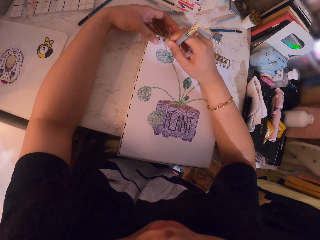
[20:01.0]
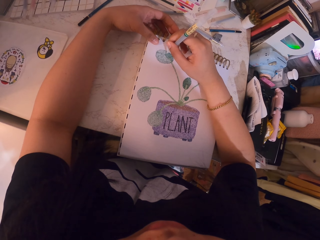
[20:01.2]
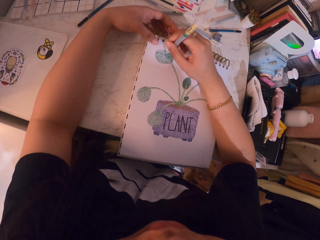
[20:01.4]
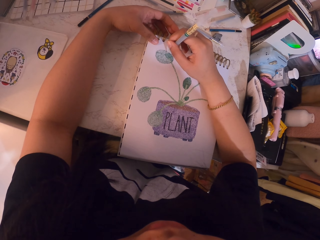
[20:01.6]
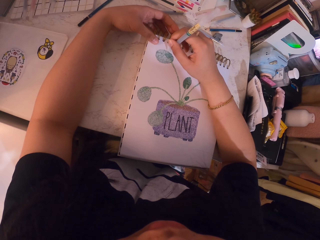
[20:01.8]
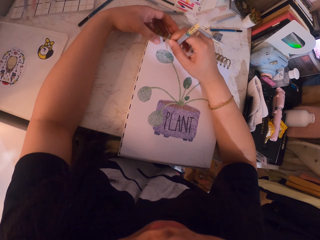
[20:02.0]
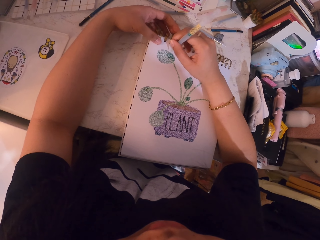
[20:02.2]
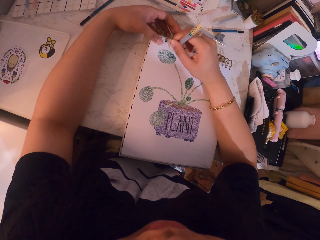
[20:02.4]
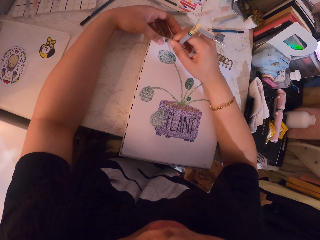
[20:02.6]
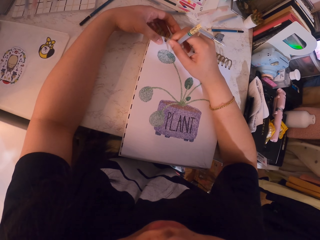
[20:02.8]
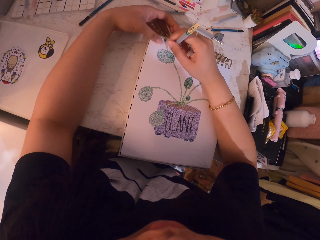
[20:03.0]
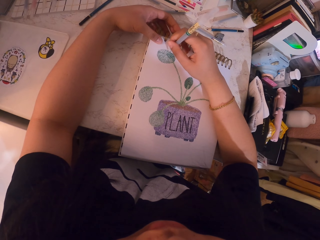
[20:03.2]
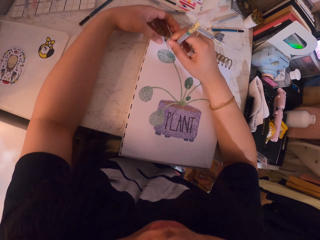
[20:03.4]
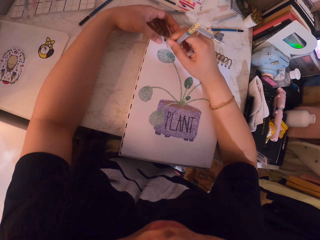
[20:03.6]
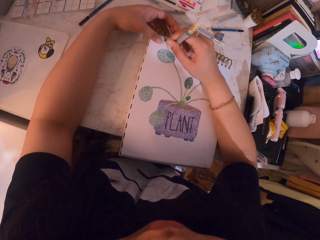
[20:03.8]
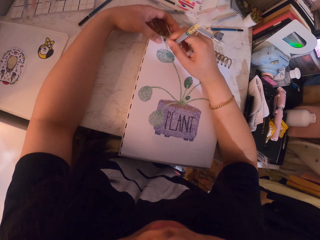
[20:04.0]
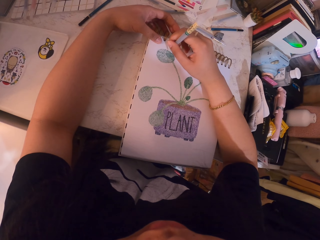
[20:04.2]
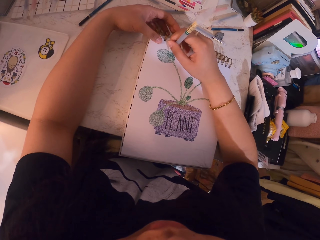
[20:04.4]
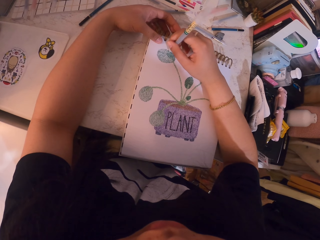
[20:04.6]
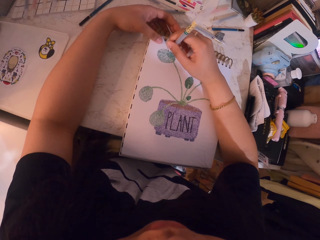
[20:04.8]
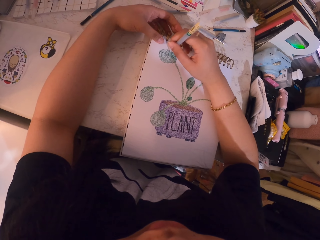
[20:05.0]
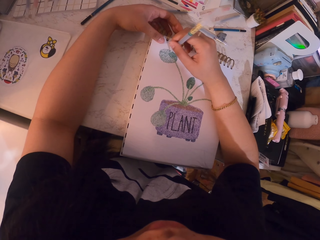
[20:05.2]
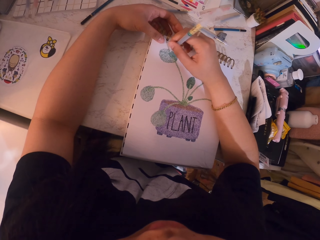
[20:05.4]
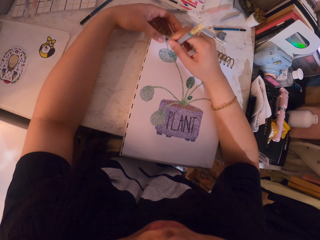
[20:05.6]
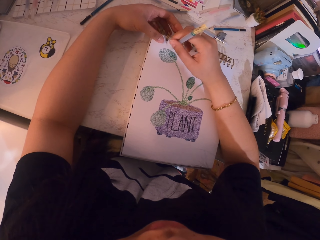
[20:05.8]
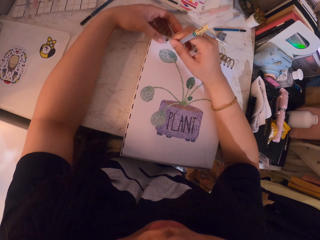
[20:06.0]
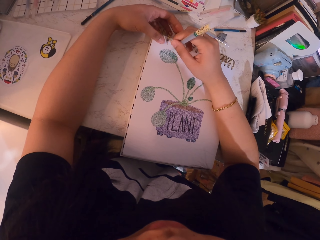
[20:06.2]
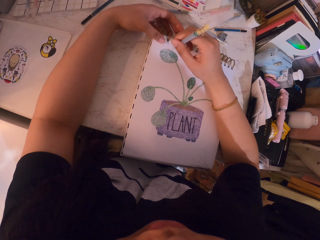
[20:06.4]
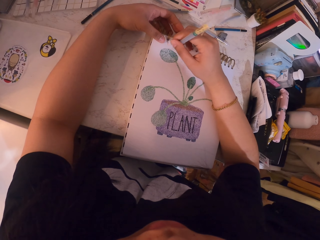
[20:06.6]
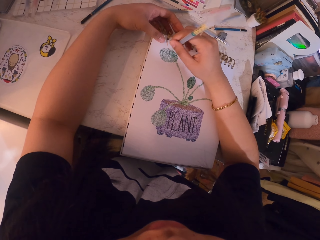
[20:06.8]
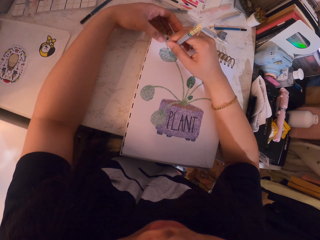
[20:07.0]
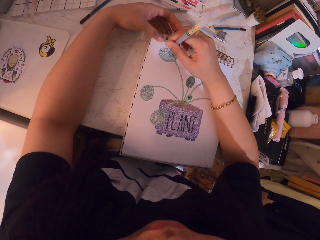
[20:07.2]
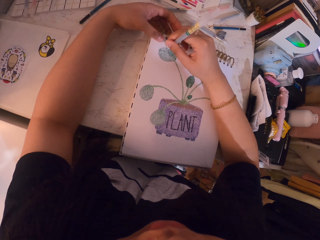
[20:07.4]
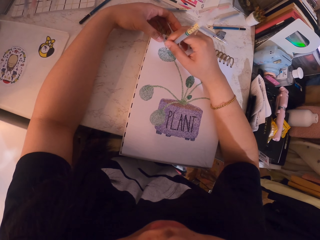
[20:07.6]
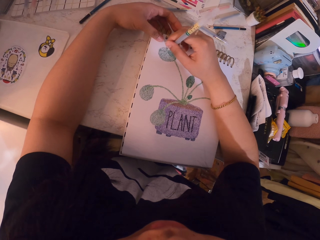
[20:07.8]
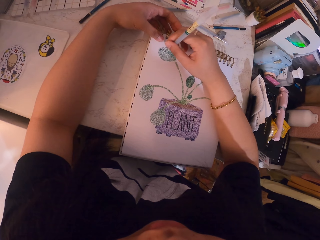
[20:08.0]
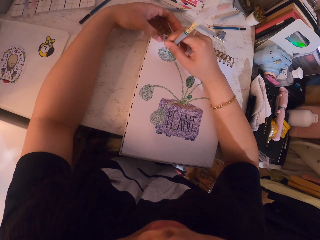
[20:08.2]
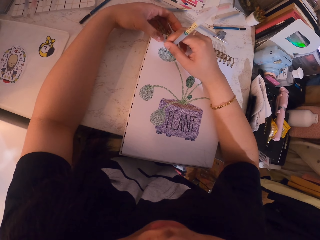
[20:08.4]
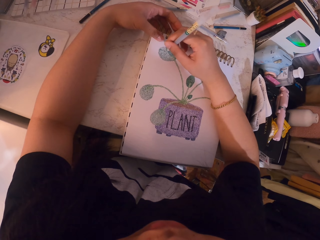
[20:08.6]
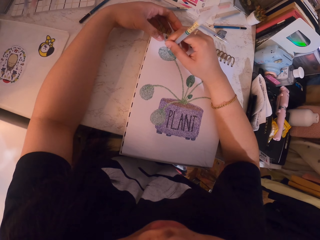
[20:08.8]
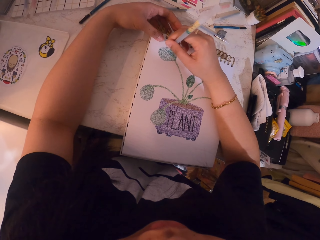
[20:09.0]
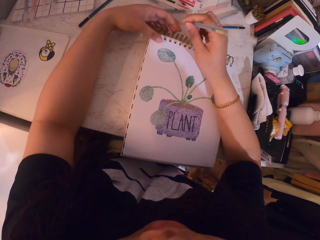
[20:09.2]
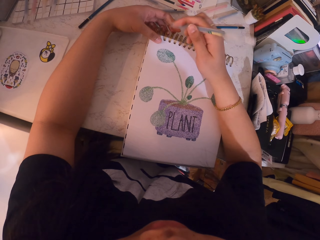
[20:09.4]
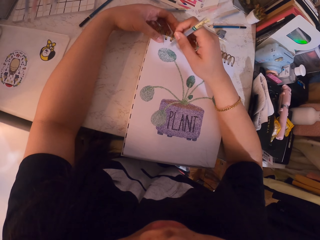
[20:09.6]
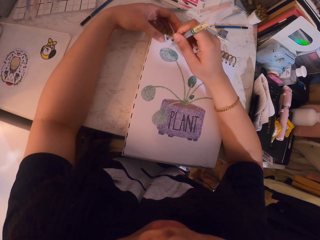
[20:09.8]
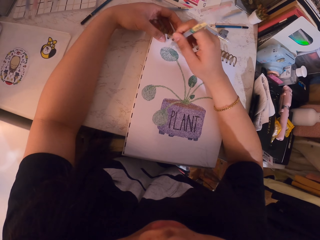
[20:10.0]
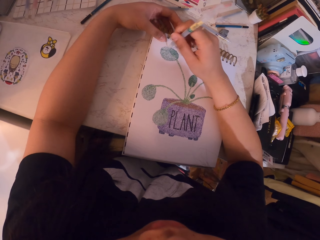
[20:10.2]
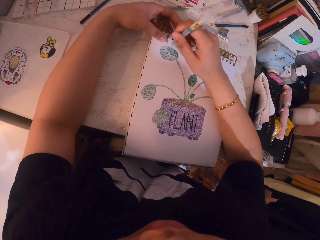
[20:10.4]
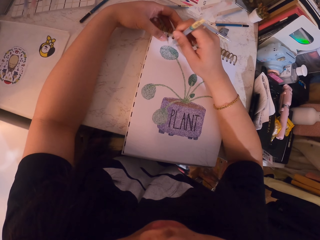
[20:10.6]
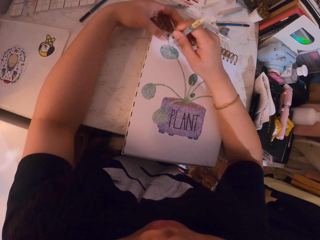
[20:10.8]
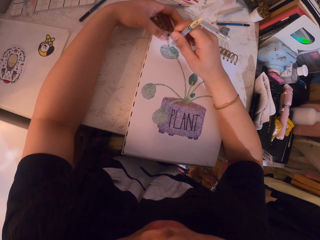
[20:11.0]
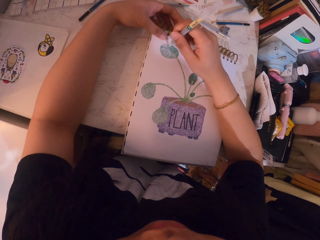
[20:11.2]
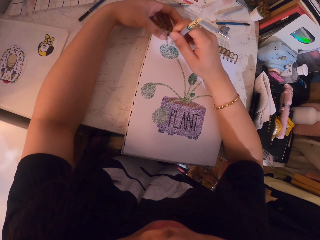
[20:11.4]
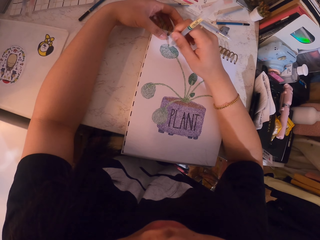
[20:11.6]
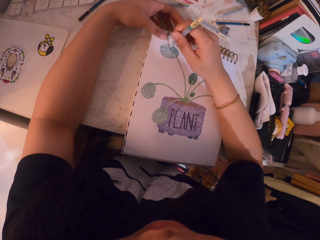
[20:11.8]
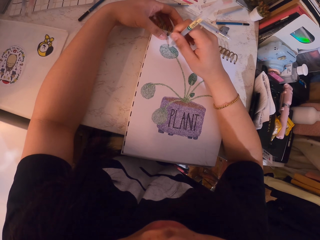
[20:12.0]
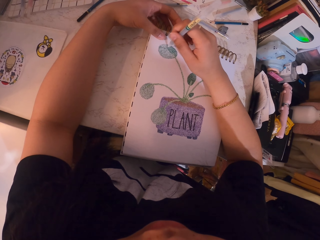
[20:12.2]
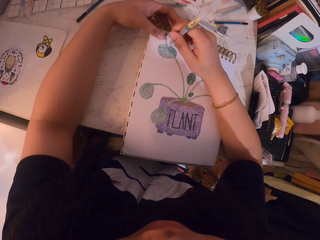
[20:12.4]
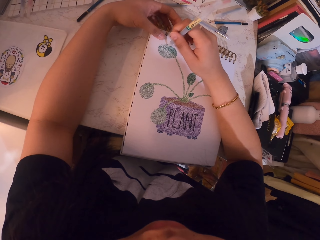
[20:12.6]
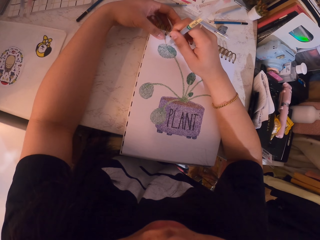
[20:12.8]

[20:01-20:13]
The camera wearer holds a book. They draw a paint with a pen. They hold the pen. They draw a paint with the pen.

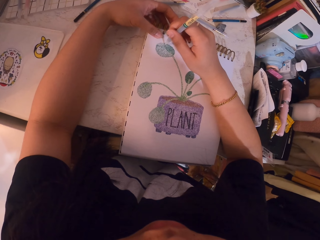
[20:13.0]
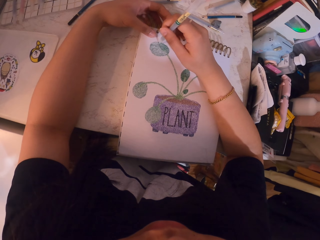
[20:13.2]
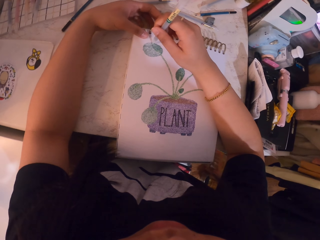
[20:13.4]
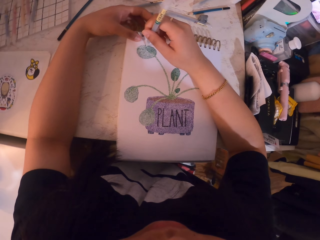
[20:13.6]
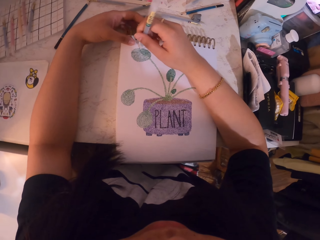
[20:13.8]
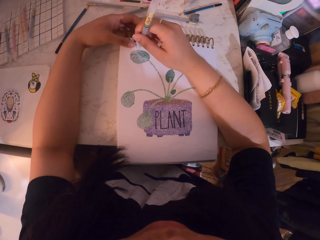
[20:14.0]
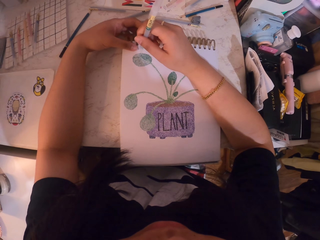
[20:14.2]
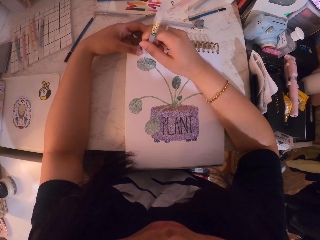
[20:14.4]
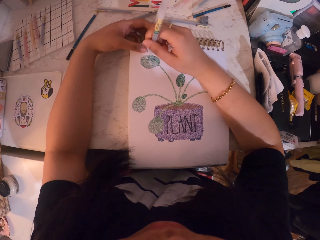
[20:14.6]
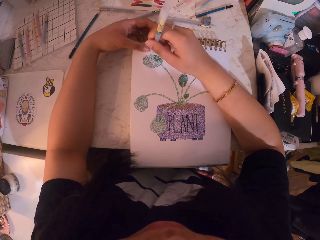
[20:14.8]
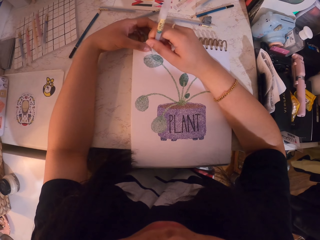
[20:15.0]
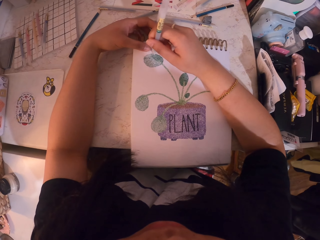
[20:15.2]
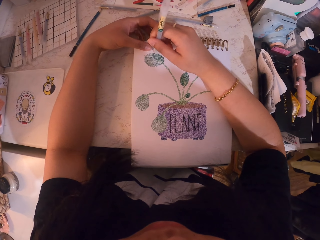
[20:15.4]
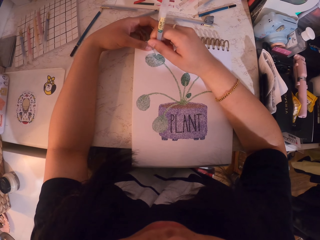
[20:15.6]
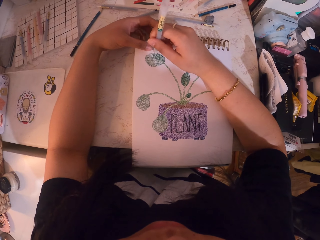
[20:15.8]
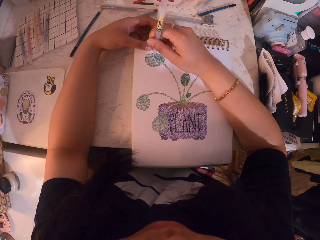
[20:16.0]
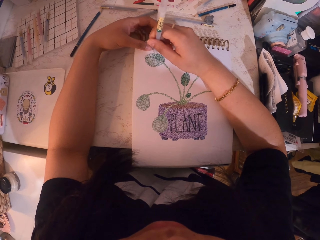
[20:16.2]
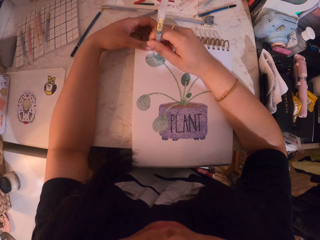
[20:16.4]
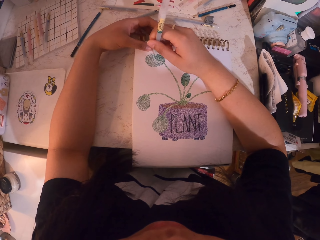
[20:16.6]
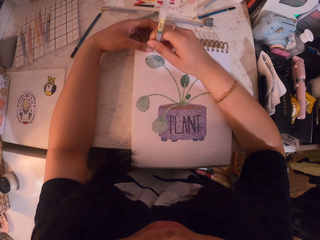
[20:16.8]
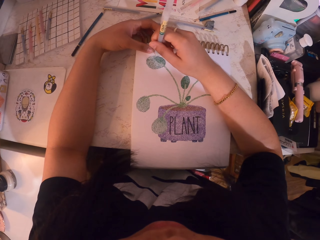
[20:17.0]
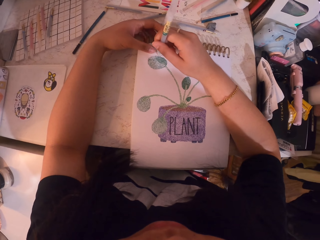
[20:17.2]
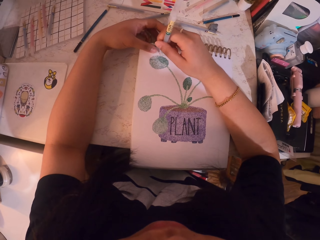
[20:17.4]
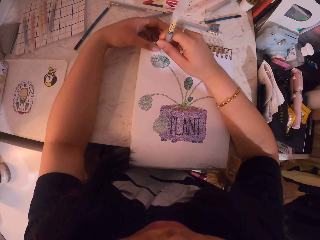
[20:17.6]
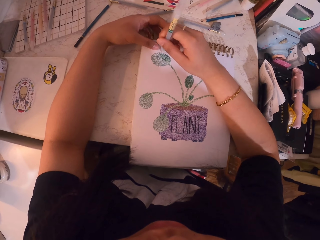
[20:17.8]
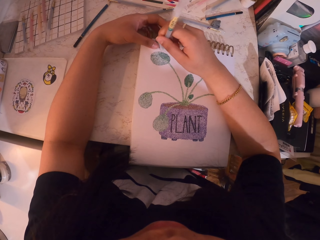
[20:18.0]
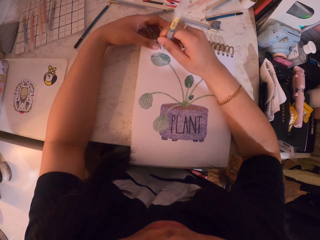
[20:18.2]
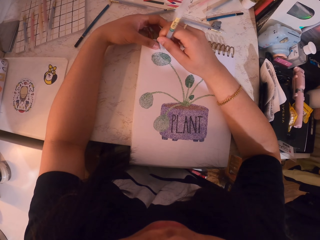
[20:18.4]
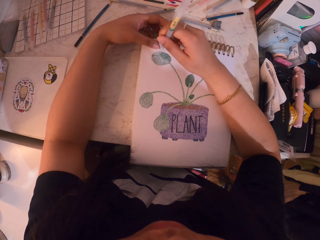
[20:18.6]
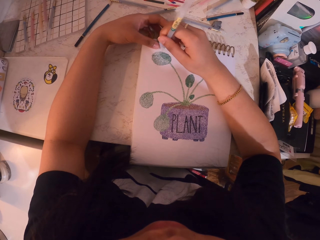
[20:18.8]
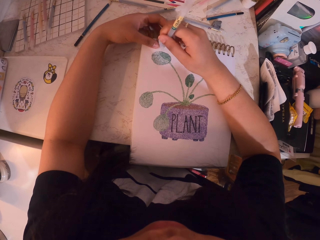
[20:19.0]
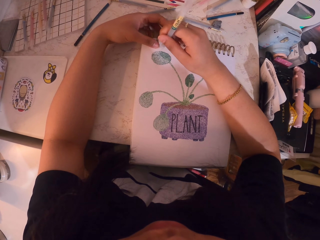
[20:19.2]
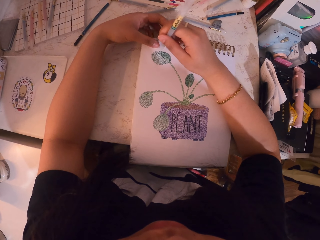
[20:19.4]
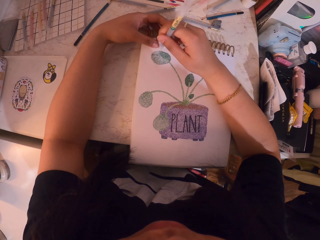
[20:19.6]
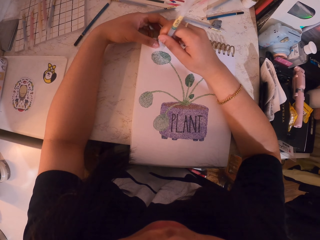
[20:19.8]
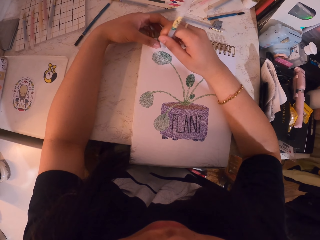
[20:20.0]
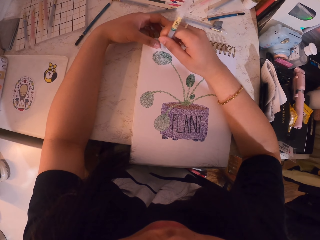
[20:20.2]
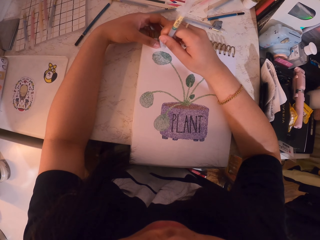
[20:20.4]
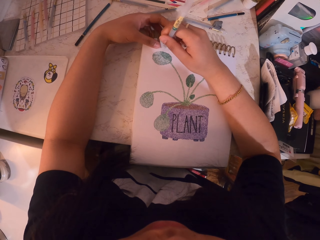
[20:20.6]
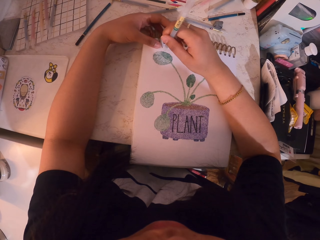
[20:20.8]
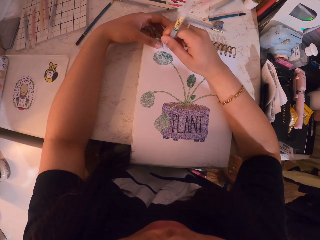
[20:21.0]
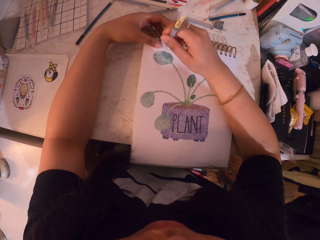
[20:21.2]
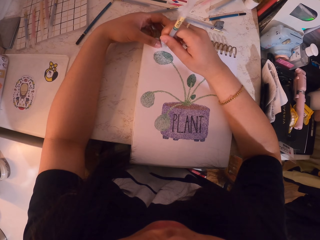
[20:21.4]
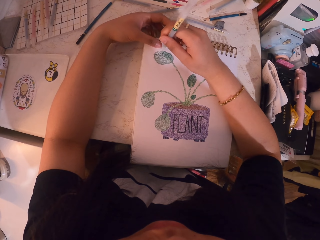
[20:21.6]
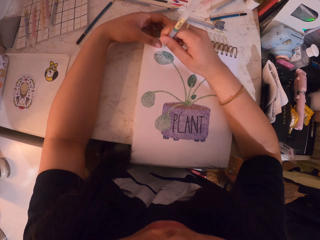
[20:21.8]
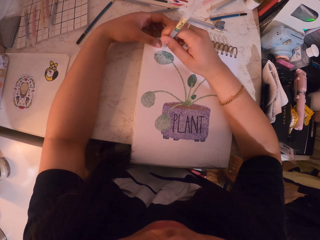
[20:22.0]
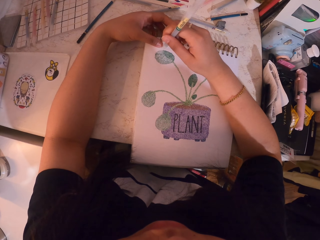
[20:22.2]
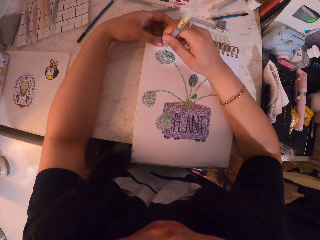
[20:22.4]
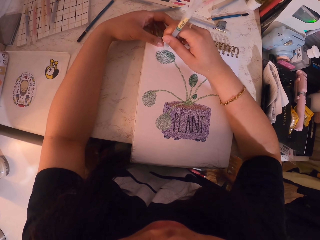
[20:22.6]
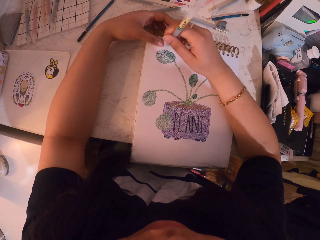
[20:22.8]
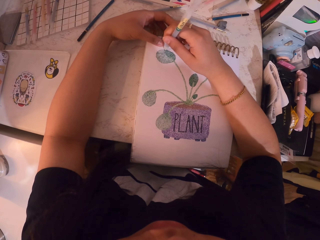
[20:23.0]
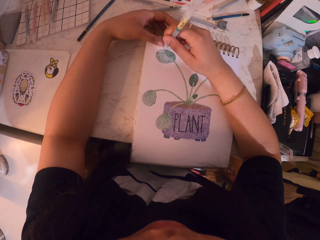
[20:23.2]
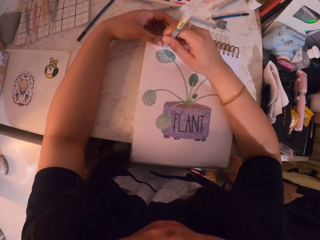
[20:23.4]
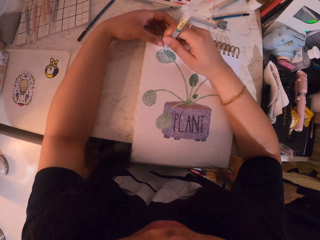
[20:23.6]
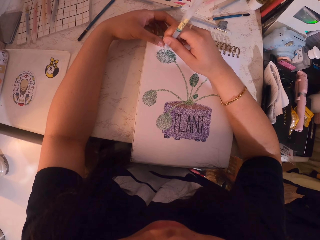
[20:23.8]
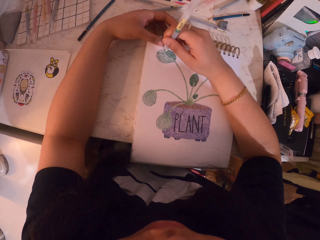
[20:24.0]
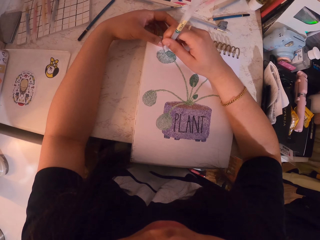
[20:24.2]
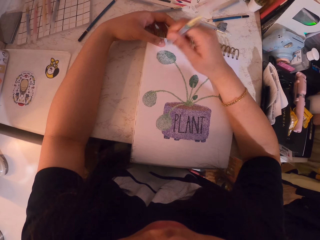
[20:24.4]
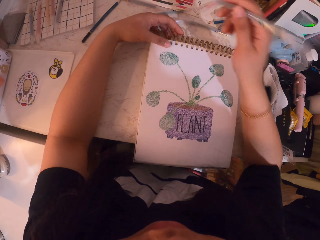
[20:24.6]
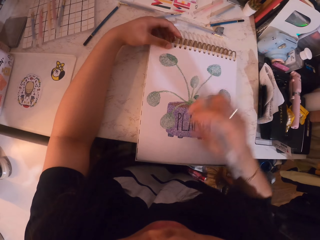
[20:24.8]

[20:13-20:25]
The camera wearer turns around. They draw a paint with a pen. They turn around. They draw a paint with the pen.
